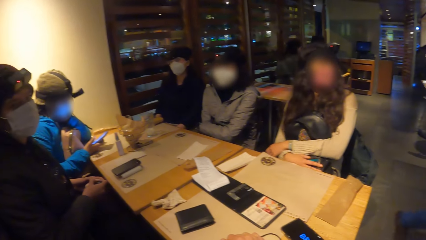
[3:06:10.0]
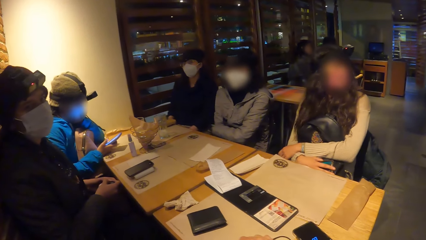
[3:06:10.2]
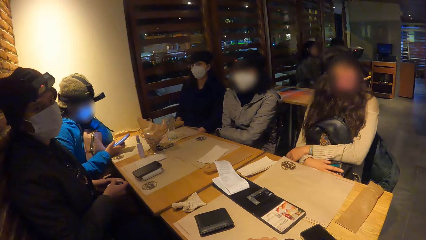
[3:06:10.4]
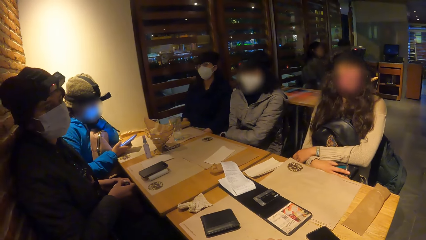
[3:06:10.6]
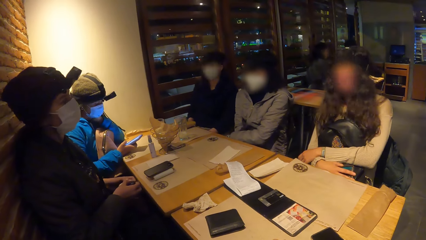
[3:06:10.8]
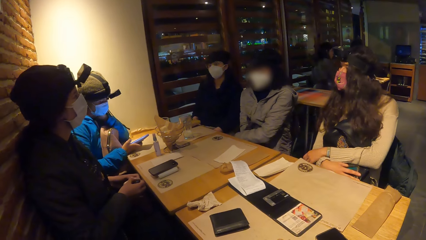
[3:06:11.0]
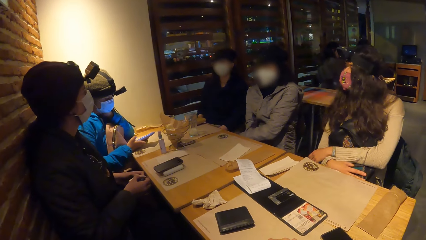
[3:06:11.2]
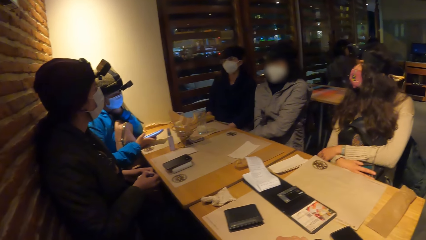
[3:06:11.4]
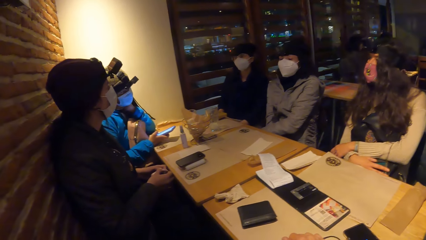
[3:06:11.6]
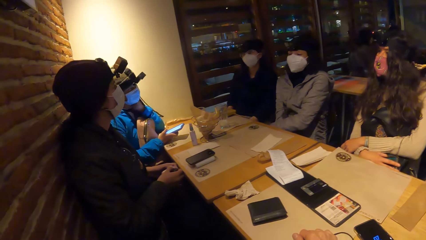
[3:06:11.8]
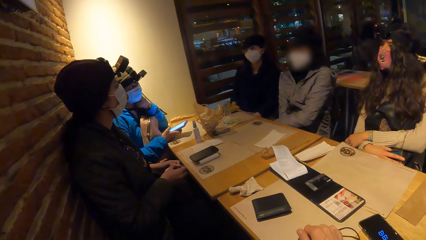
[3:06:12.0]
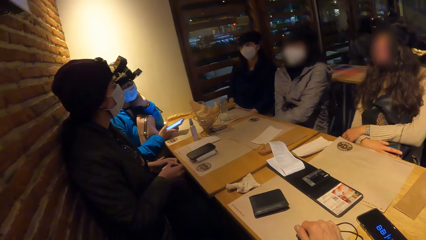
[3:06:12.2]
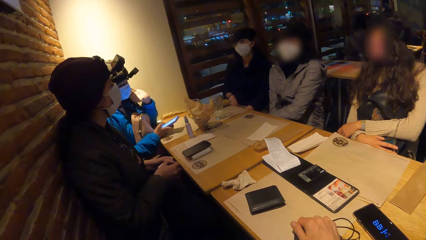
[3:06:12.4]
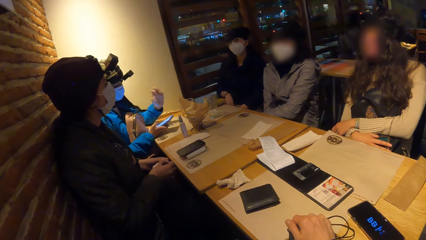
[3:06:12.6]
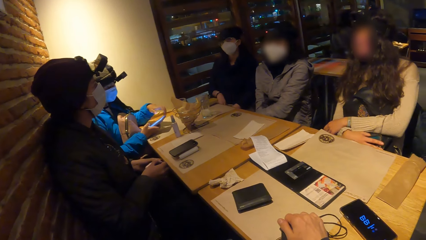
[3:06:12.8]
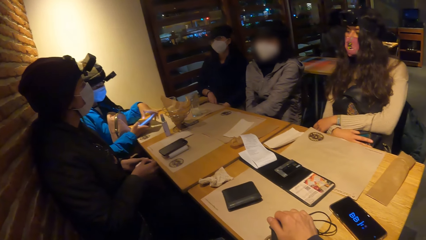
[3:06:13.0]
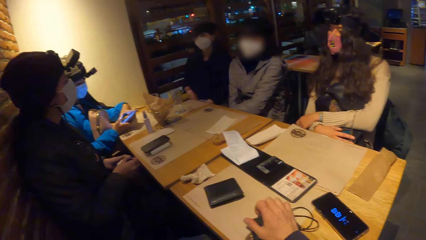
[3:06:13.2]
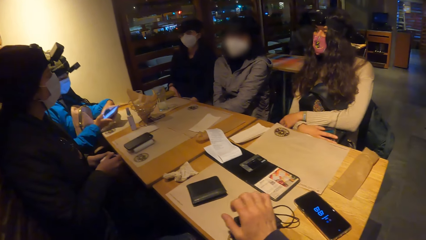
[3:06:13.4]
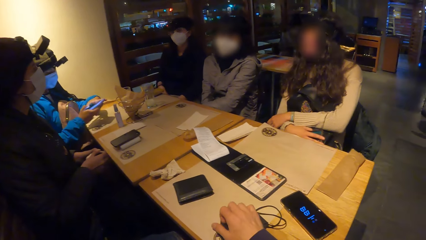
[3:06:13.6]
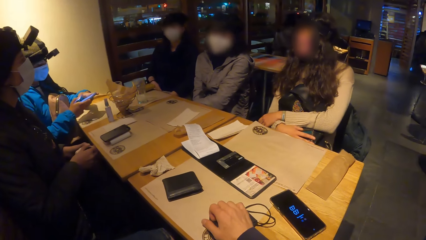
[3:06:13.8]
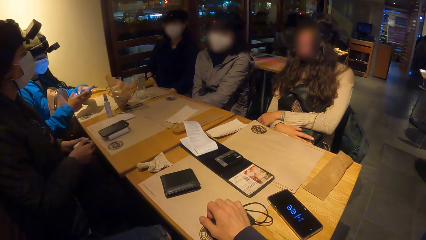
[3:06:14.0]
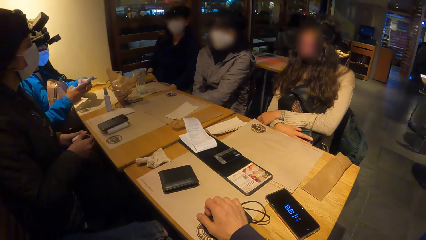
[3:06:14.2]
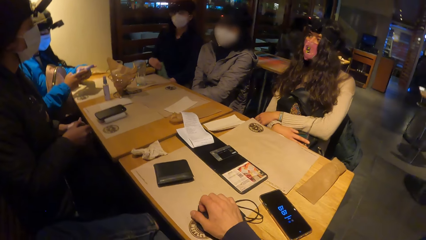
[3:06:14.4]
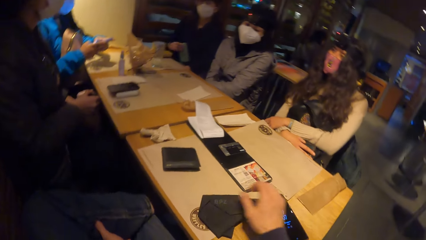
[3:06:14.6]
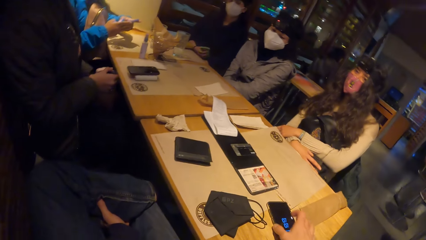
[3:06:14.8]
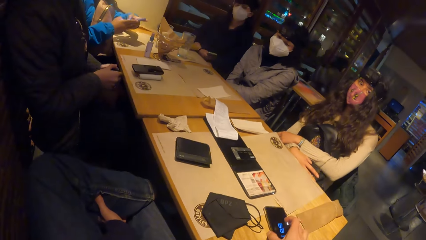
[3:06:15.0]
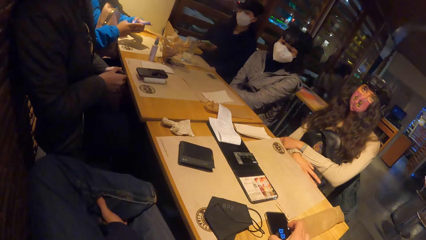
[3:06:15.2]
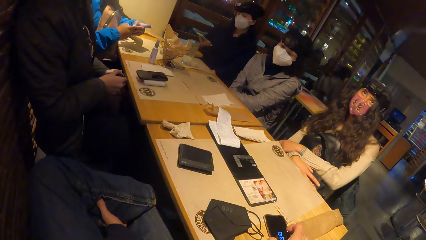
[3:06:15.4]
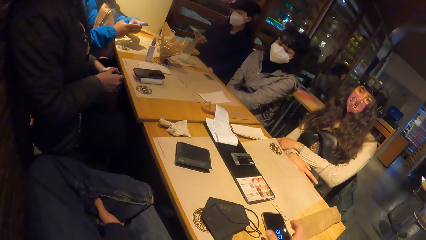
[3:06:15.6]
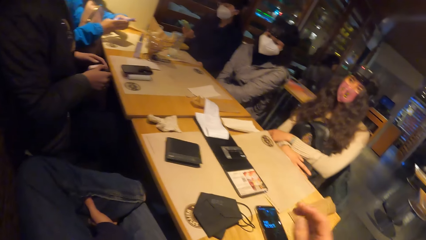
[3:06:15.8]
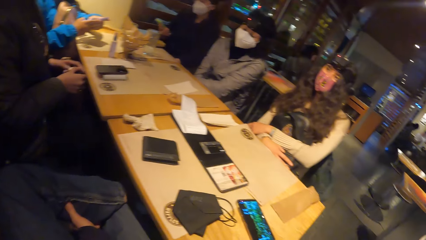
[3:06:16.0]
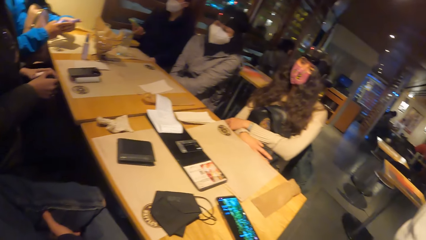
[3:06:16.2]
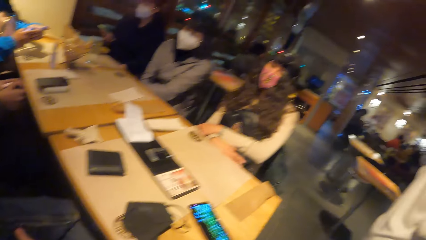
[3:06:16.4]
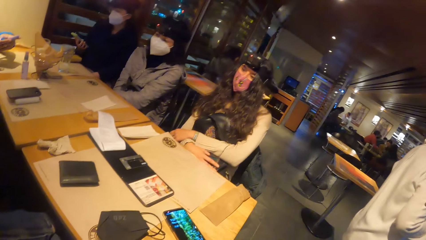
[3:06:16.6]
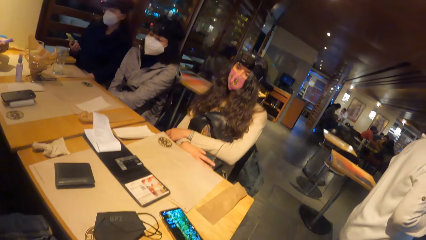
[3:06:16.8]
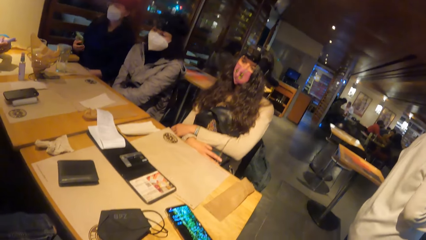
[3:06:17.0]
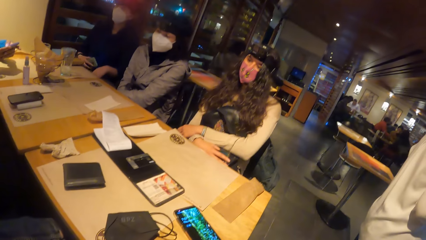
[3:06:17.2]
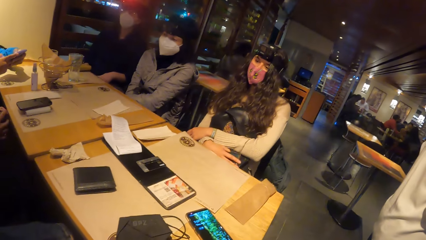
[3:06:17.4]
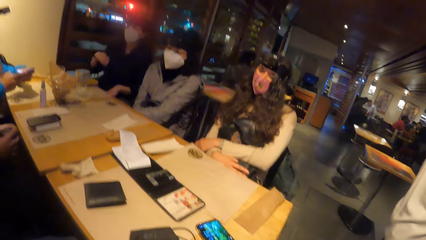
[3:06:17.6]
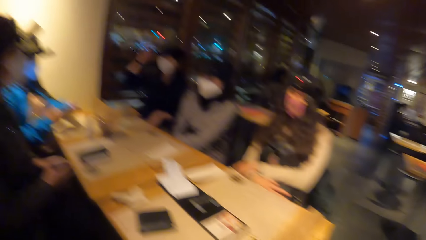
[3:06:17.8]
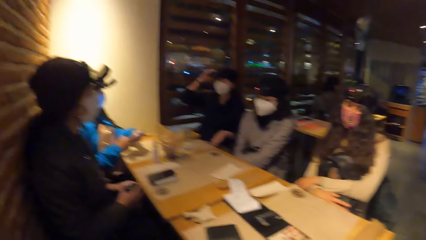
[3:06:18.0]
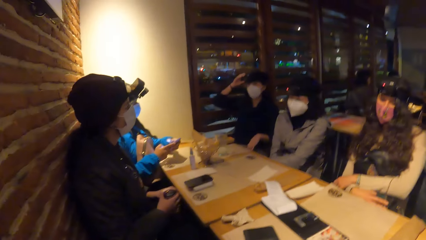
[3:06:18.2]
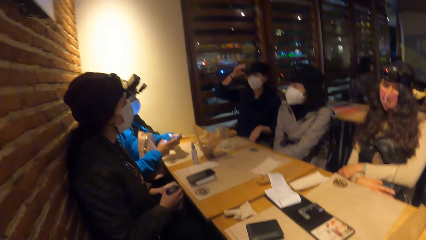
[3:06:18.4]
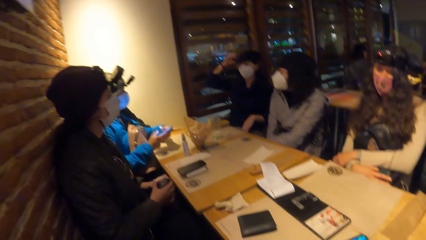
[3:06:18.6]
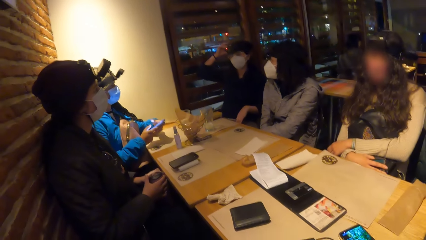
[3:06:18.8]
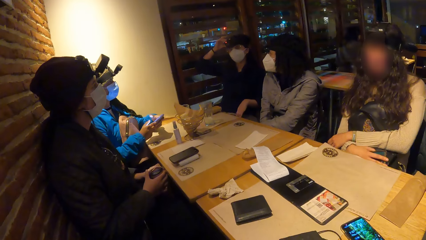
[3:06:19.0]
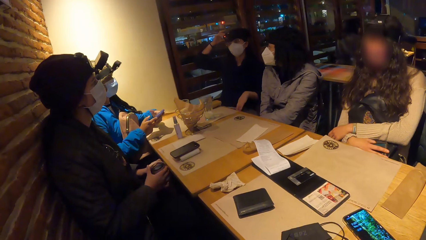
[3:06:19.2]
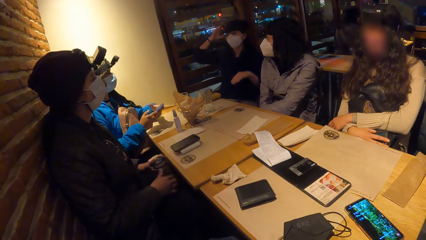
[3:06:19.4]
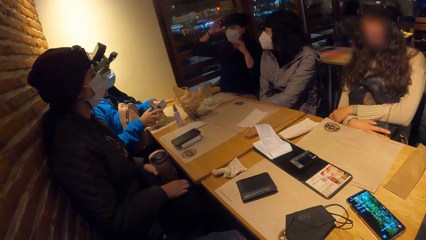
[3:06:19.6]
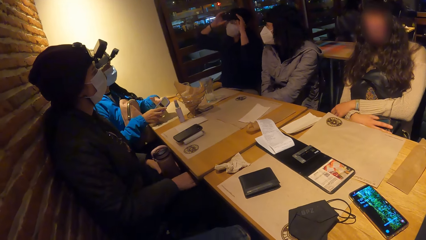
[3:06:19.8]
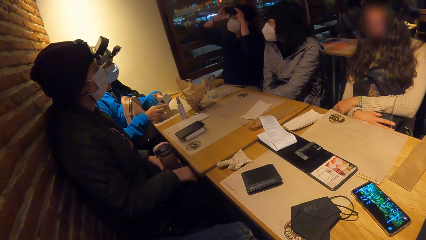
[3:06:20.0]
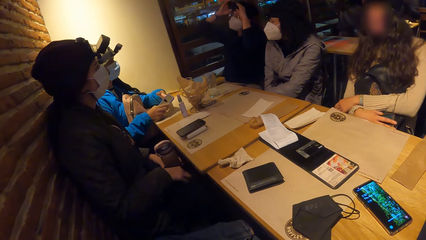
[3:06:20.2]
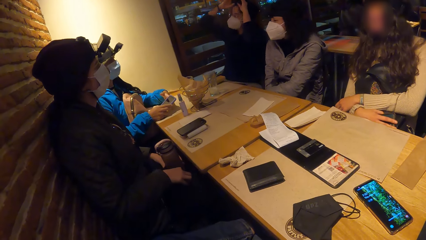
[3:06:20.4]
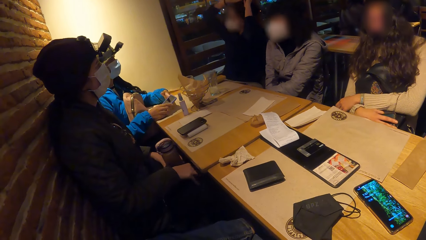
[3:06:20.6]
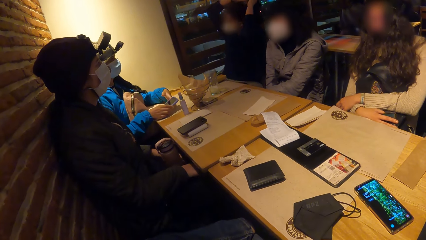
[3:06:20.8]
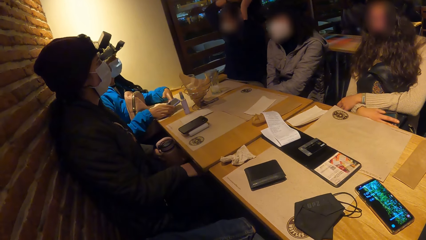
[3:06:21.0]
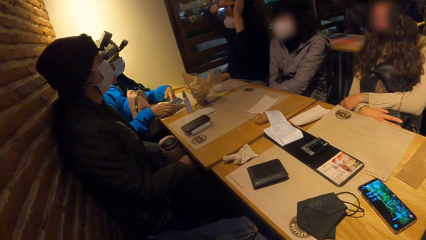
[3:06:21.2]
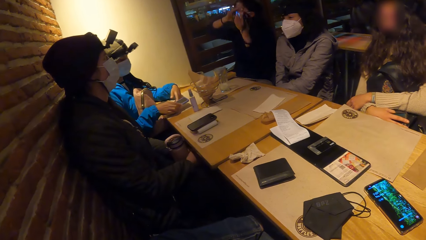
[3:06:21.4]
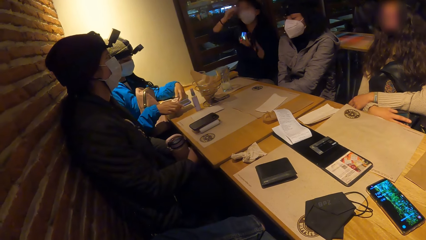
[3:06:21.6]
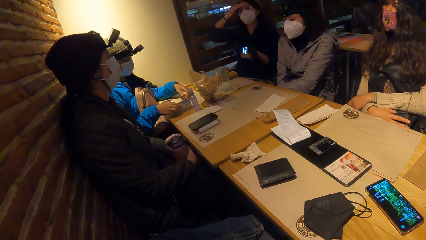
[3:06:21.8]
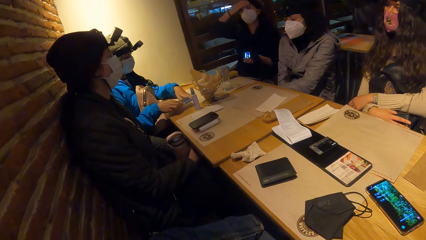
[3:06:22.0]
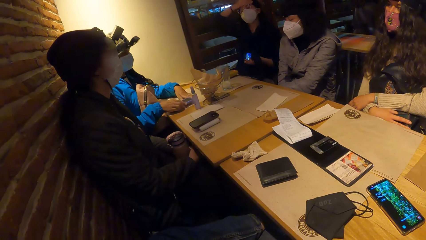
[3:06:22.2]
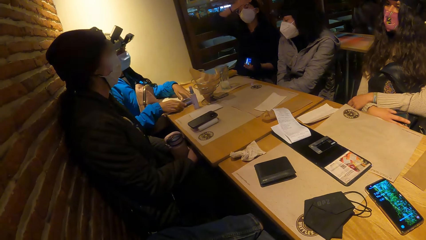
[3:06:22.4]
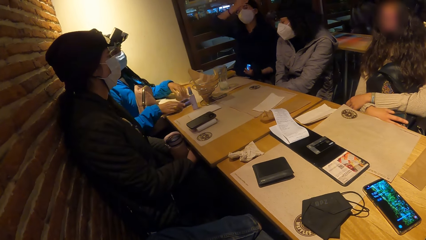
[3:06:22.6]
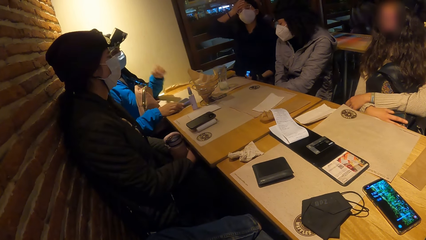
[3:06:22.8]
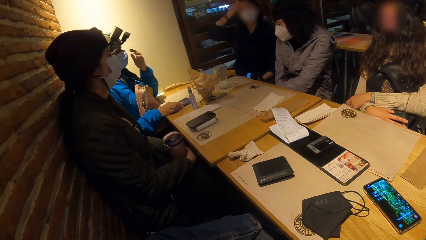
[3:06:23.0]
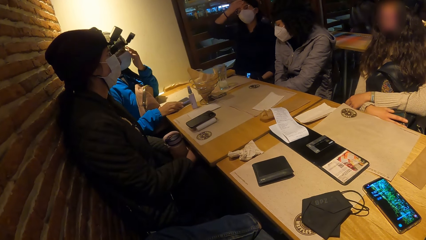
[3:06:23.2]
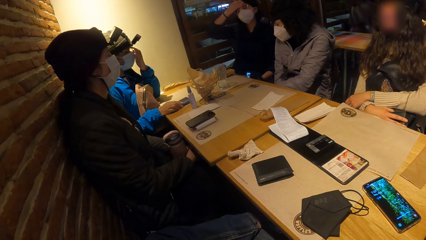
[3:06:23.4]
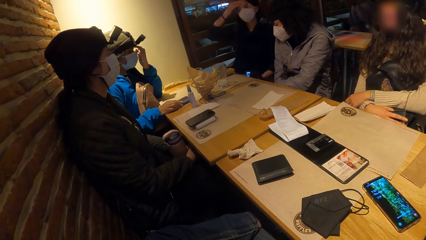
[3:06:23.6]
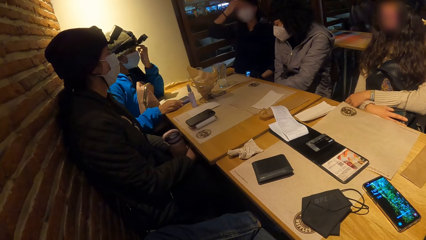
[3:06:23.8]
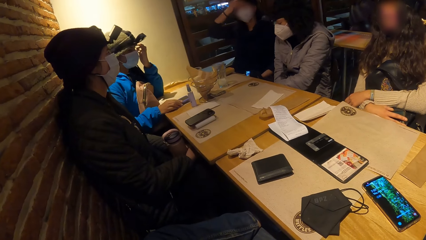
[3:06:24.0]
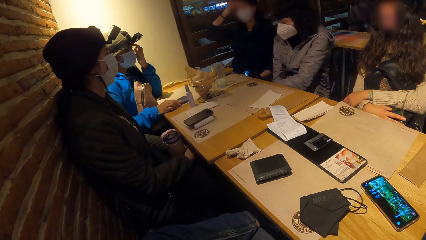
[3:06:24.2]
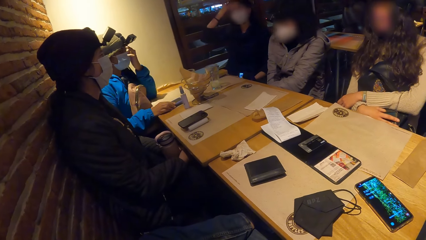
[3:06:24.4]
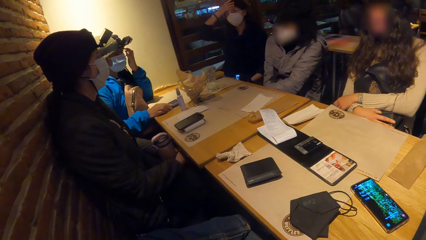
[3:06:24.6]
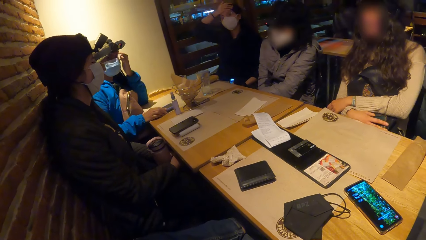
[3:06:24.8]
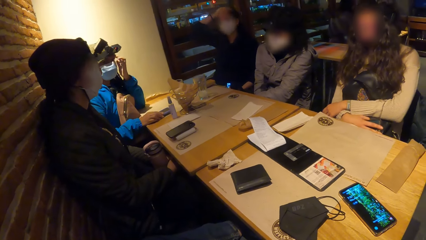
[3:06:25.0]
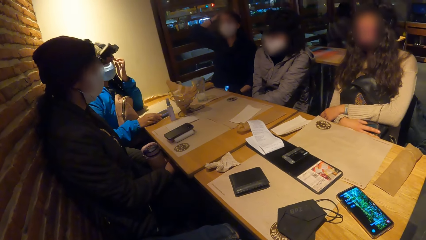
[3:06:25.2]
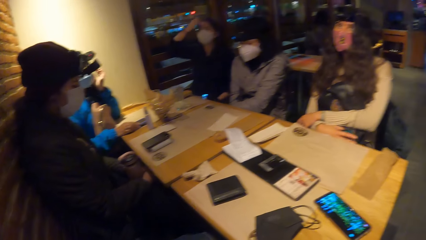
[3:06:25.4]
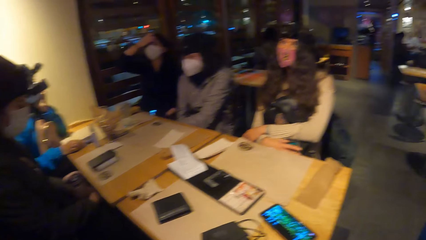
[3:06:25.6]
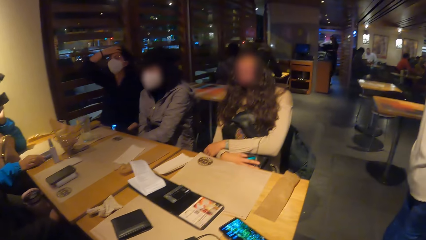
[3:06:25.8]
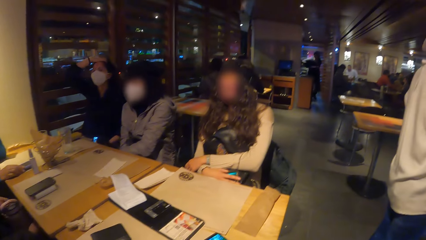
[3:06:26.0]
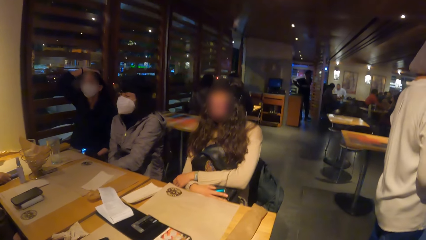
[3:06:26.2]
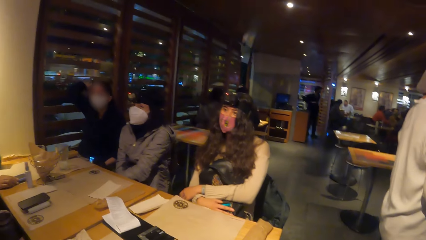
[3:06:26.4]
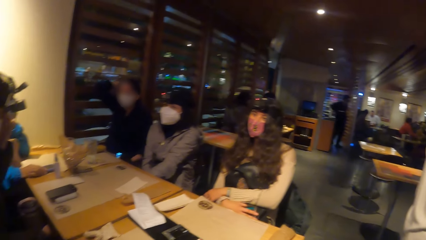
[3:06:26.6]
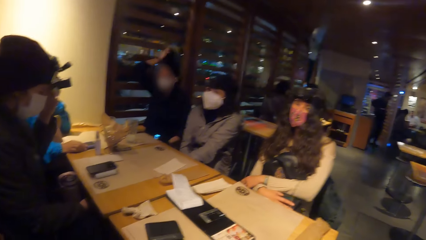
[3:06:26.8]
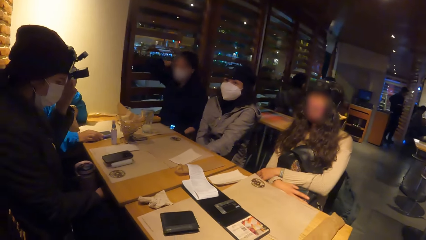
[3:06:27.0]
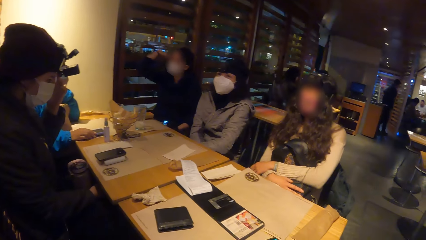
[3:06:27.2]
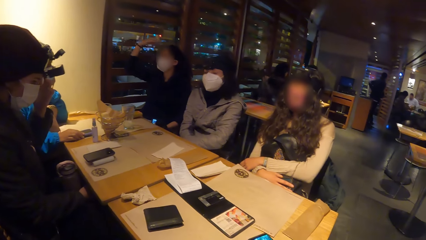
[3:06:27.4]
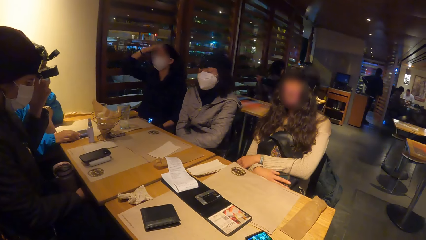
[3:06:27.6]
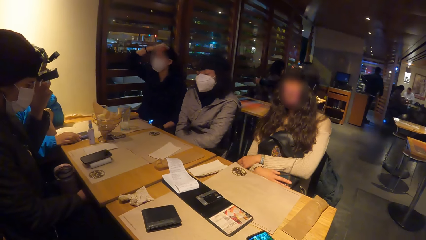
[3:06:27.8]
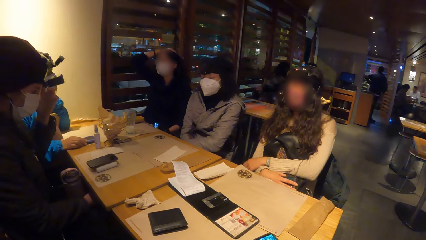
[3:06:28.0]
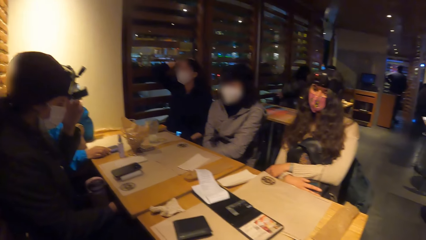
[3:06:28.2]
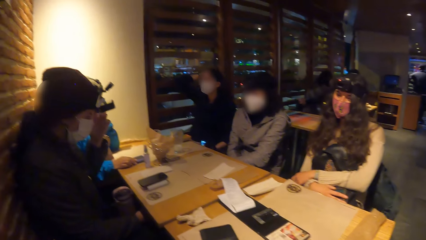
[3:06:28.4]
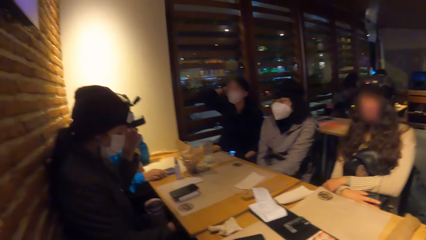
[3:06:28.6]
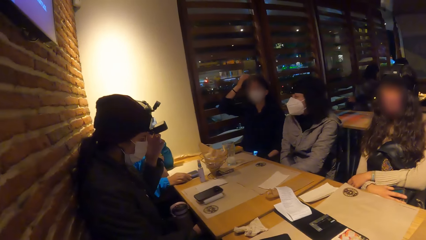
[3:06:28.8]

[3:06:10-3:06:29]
A lady operates a phone. She holds the phone with both hands. She operates the phone. Another lady turns a phone in the hand. The camera wearer operates a phone on a table with his right hand. The other lady stares at the phone. She operates the phone with her right hand. She drops the phone on her lap with her right hand. She removes a camera on her head with both hands. The first lady places the phone on the table. The other lady straightens the hair.
